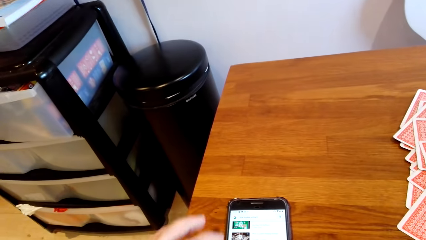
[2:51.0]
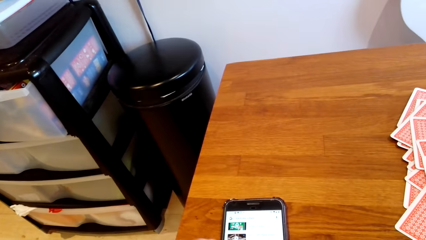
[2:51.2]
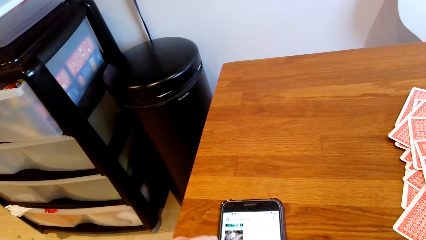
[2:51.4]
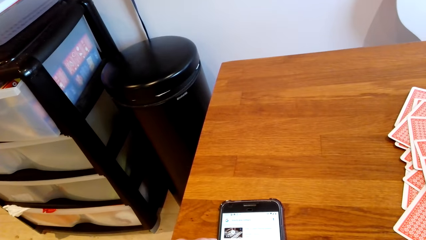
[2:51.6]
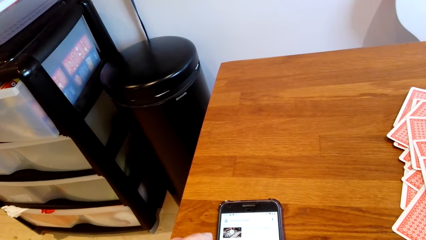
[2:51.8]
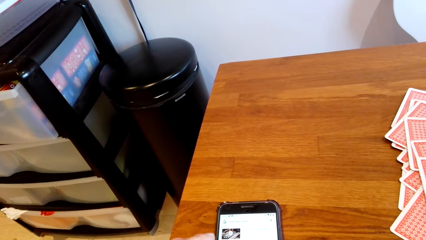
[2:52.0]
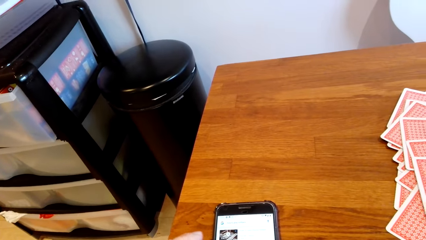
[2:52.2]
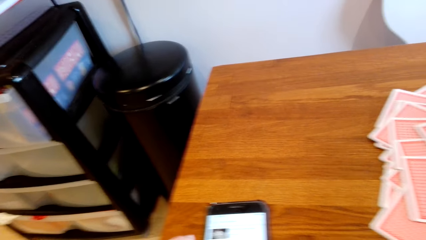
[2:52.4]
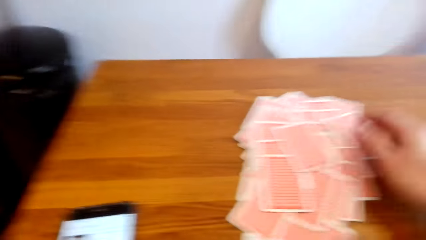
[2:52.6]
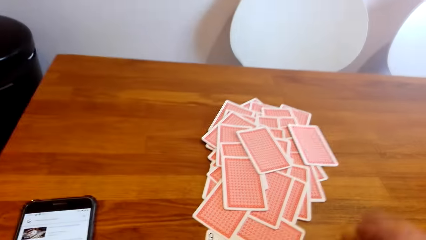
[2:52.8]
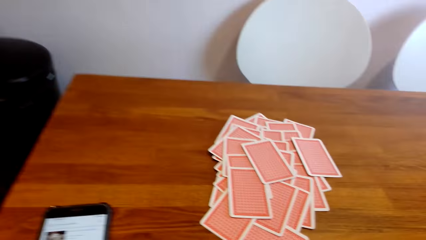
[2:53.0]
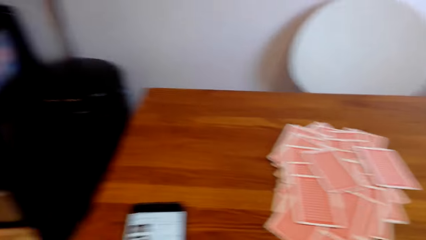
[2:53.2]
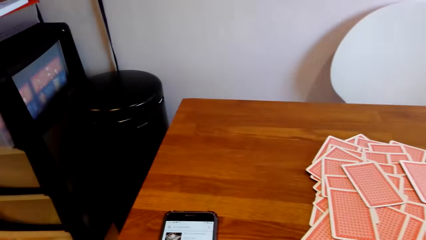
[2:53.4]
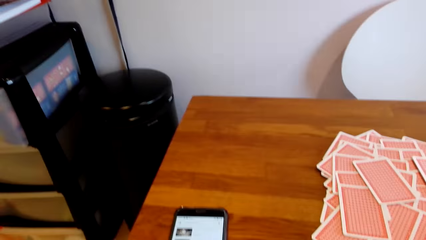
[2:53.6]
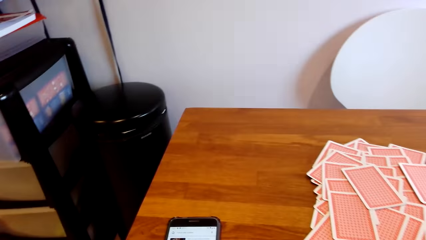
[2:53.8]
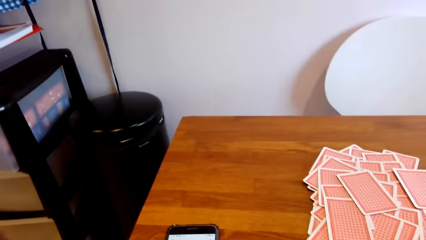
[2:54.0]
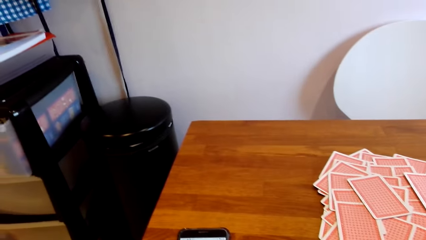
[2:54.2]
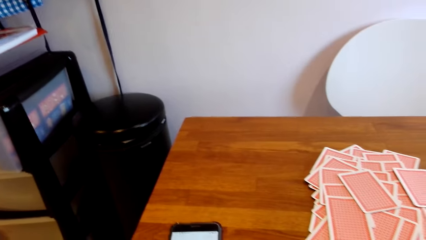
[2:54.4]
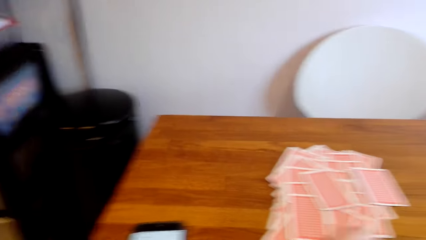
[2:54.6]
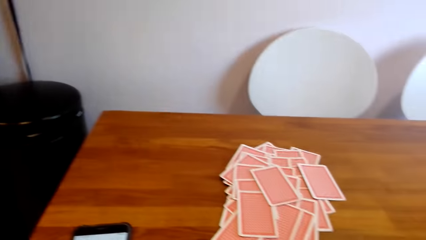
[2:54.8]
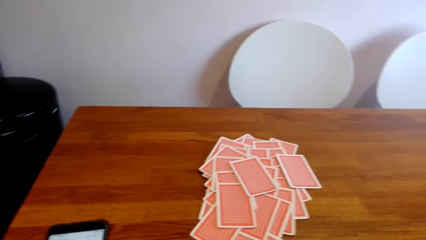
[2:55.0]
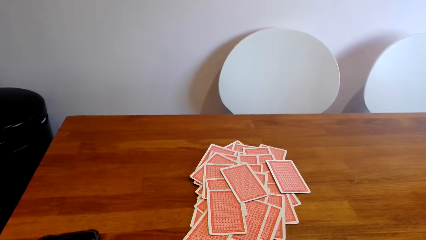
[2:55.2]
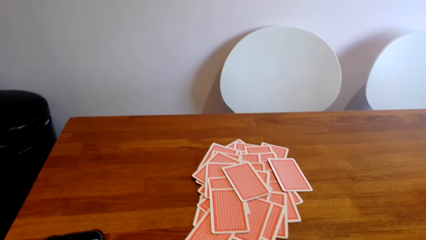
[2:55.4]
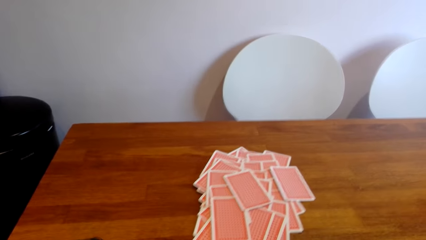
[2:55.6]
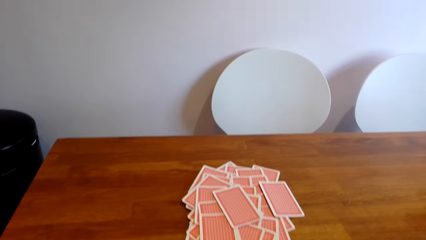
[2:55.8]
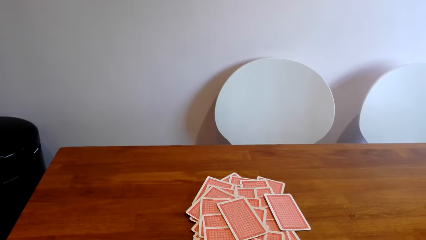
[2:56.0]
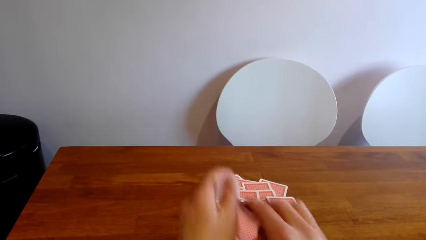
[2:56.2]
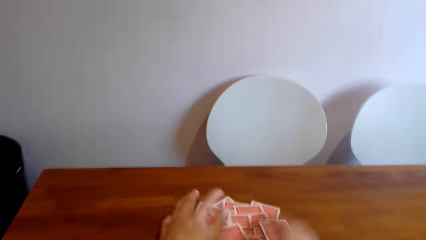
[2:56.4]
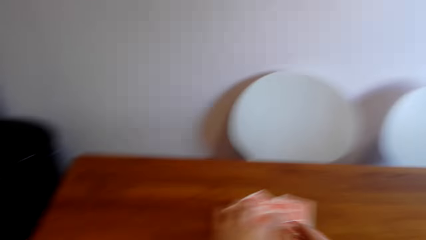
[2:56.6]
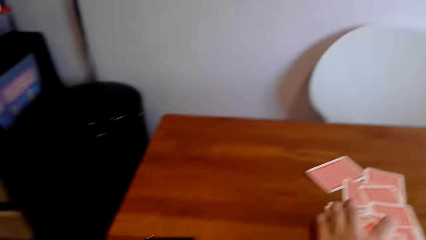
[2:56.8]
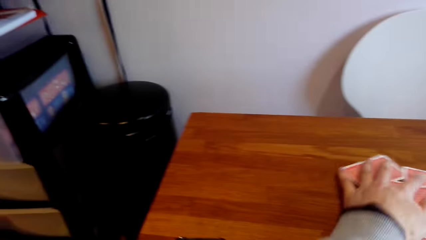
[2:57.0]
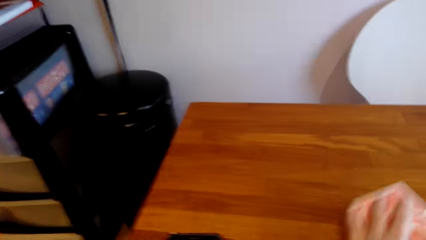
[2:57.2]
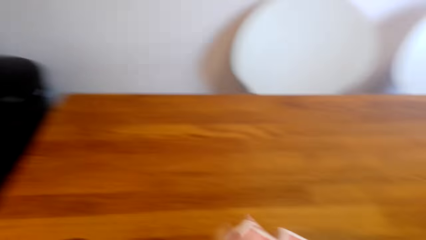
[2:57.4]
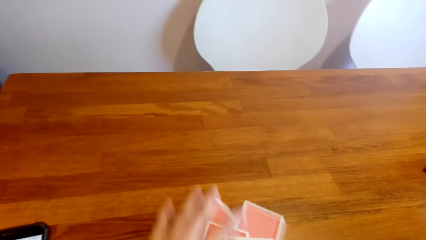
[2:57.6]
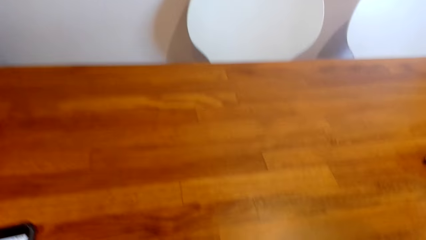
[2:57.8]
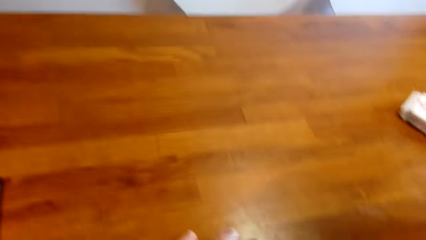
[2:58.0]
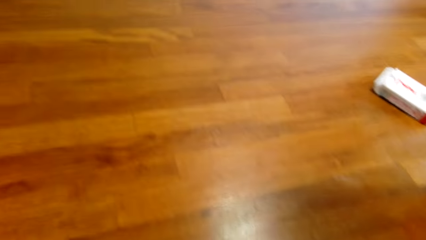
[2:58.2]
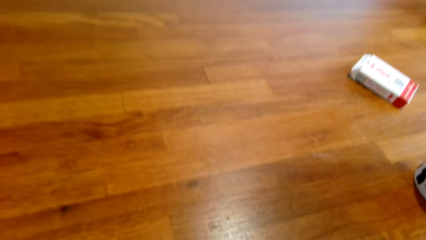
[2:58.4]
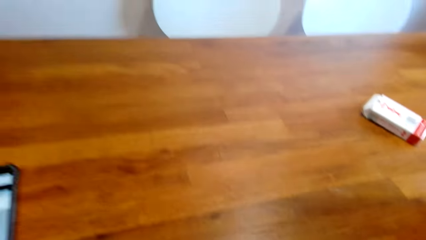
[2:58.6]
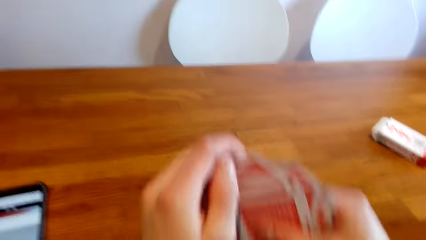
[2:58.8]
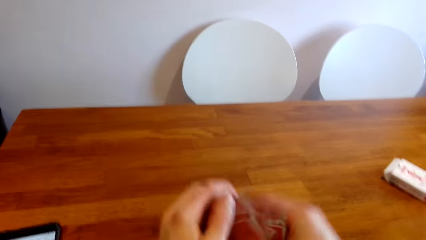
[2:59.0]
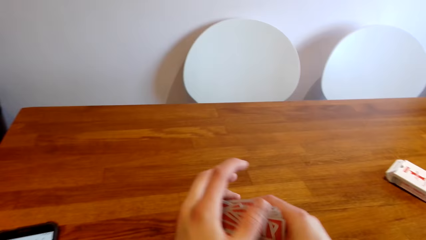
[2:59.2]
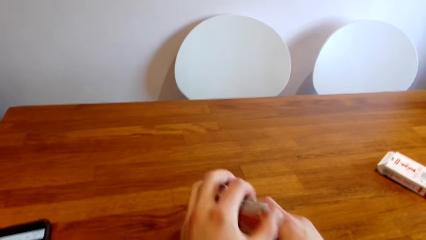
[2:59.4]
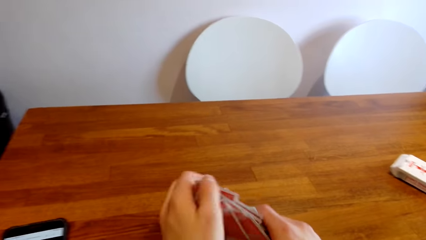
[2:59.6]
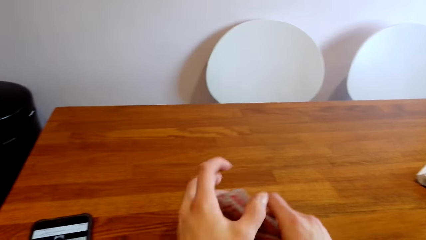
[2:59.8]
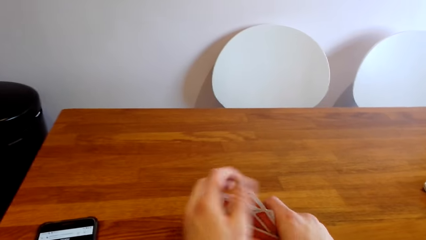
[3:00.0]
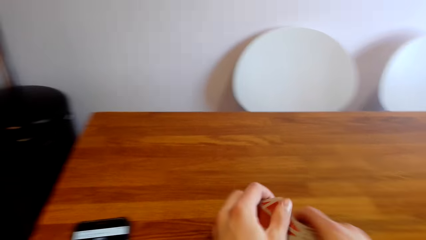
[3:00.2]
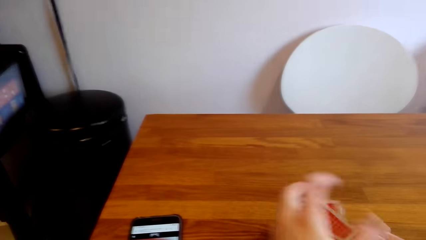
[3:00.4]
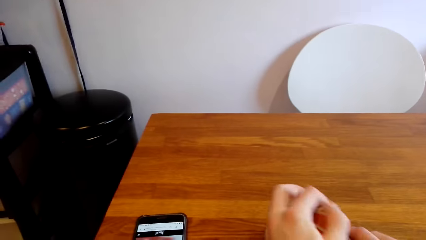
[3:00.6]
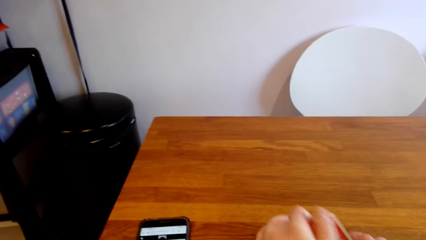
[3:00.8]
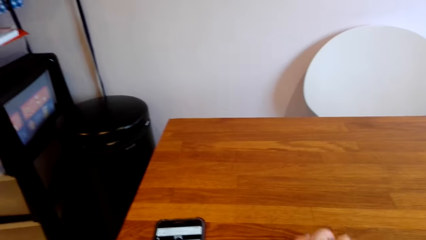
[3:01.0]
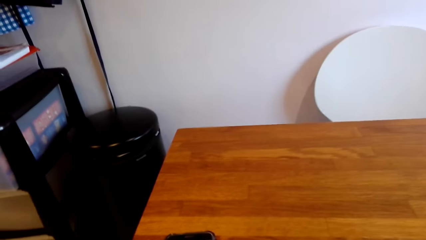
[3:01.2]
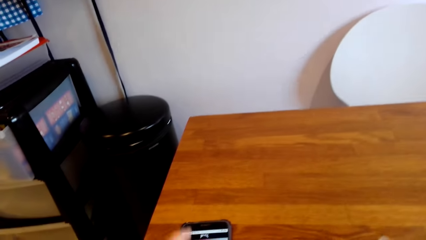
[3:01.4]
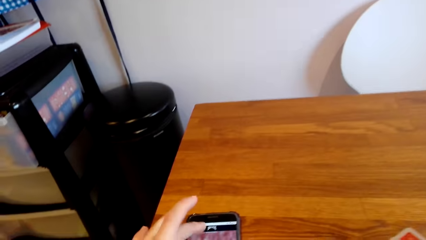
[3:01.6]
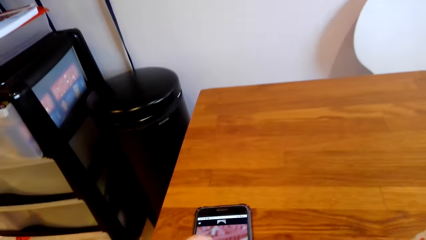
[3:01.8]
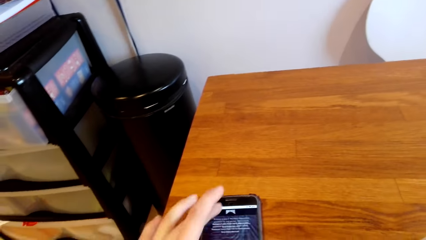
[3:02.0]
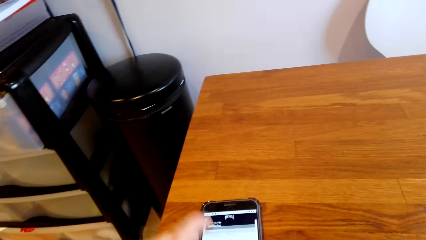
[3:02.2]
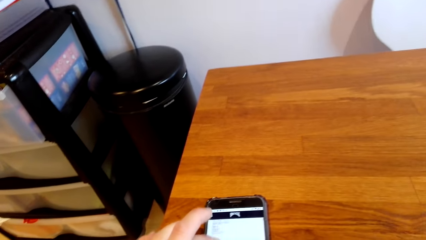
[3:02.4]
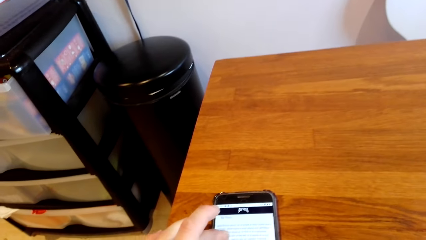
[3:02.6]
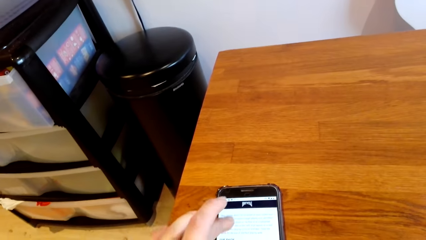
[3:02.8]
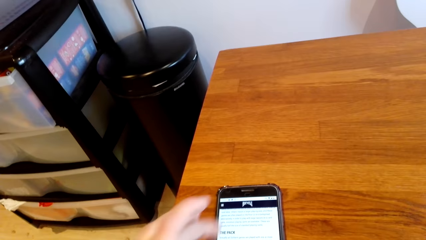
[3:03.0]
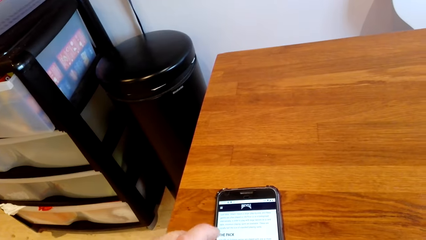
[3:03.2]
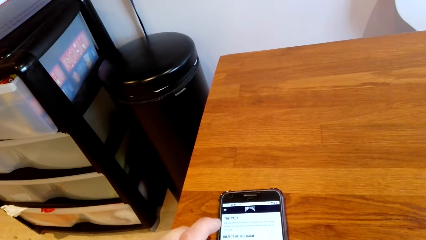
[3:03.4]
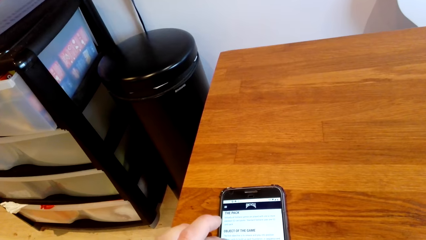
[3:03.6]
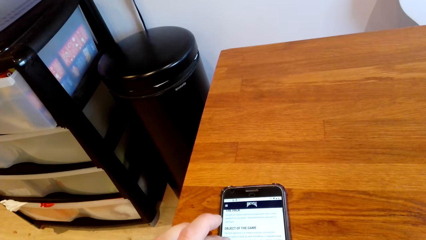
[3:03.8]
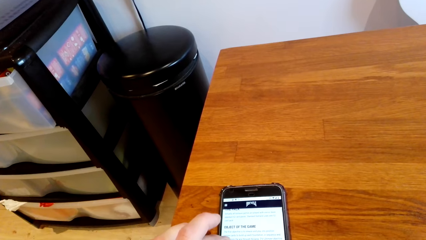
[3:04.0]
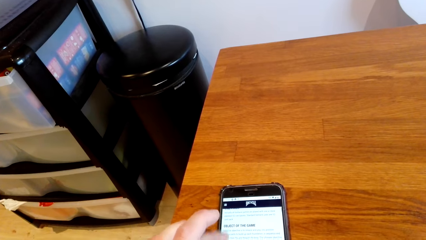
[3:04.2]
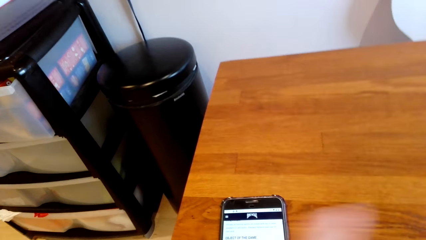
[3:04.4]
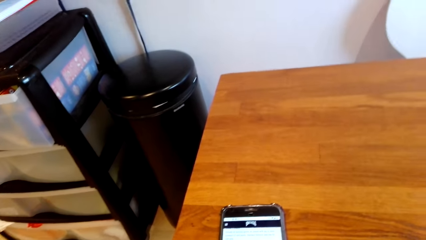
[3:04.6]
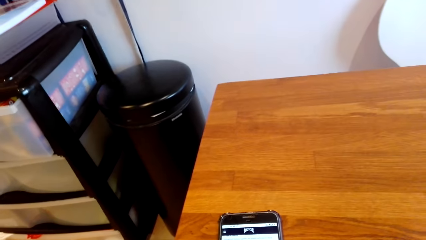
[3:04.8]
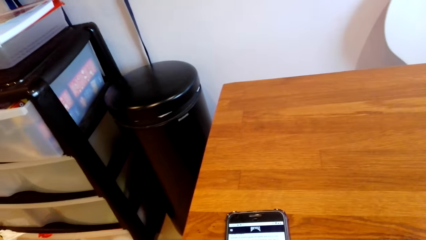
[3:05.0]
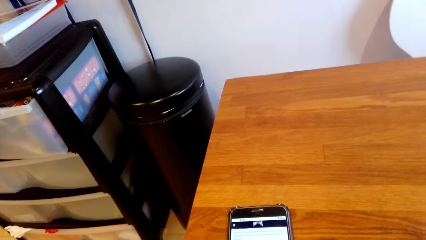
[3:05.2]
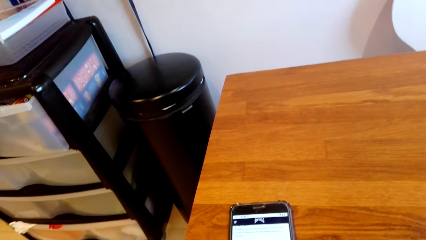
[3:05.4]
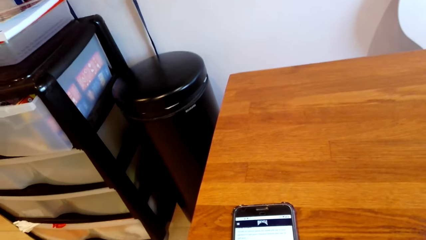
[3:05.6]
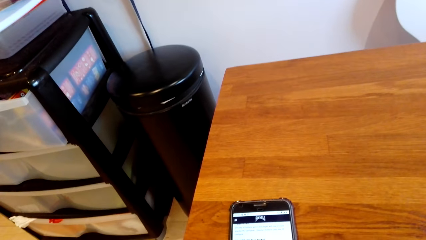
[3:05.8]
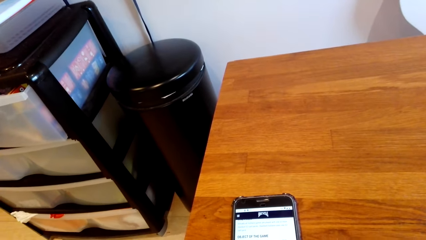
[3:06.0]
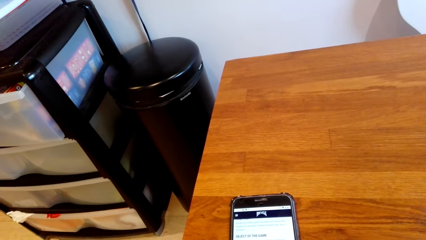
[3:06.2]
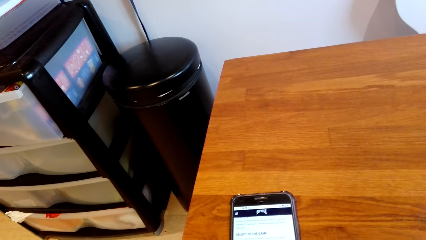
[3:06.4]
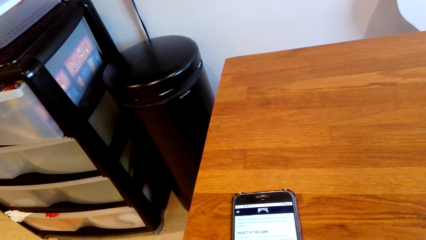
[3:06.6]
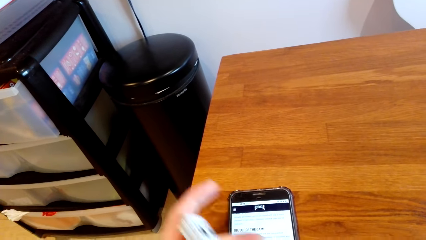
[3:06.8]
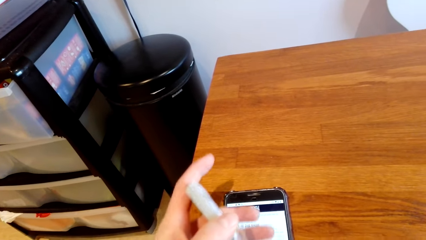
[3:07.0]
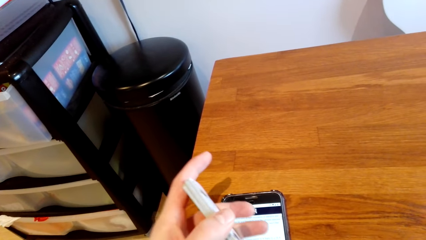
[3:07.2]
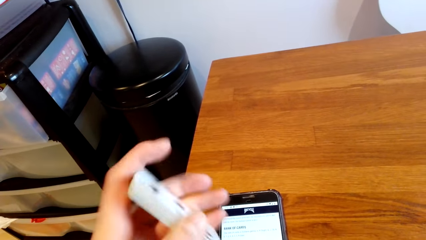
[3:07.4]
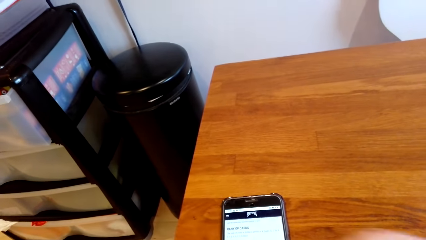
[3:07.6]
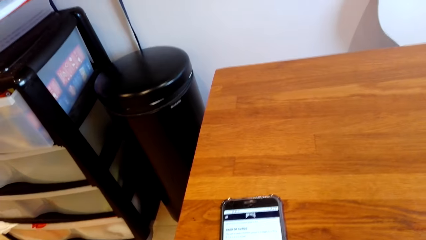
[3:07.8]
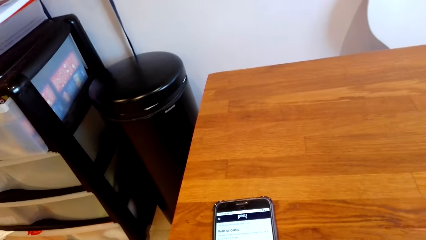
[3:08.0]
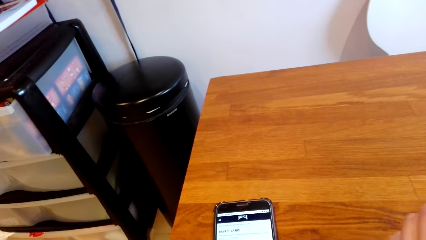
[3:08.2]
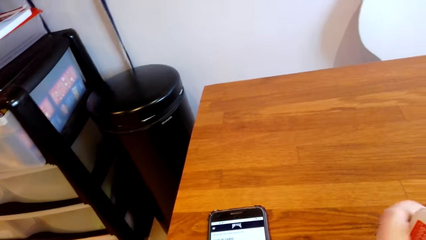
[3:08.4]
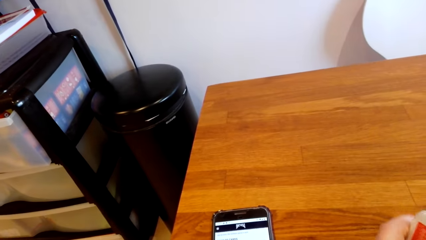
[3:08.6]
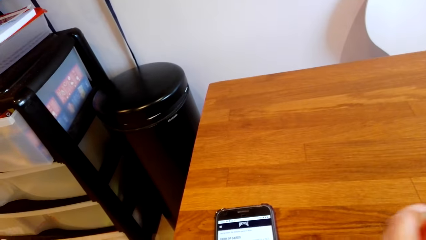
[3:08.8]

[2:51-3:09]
The camera wearer scrolls through the phone. They collect the playing cards from the table. They hit the cards on the table. They hold the playing cards. They scroll through the phone. They scroll through the phone again.
